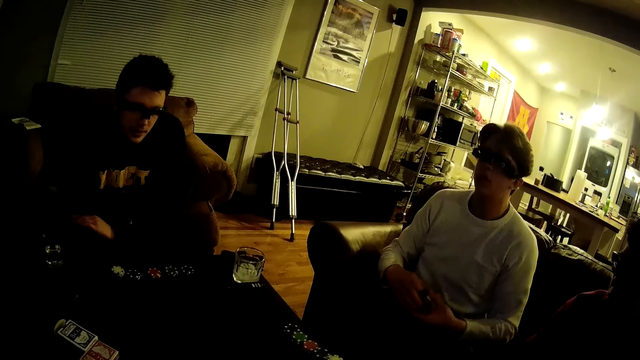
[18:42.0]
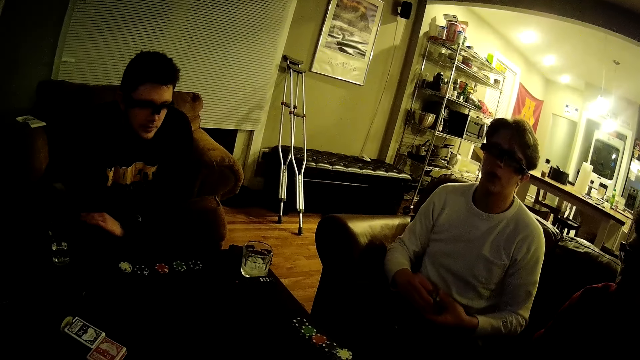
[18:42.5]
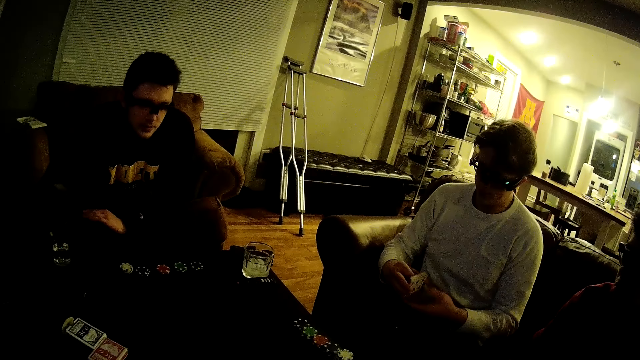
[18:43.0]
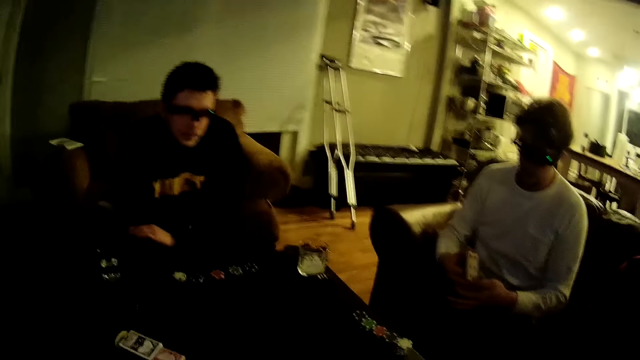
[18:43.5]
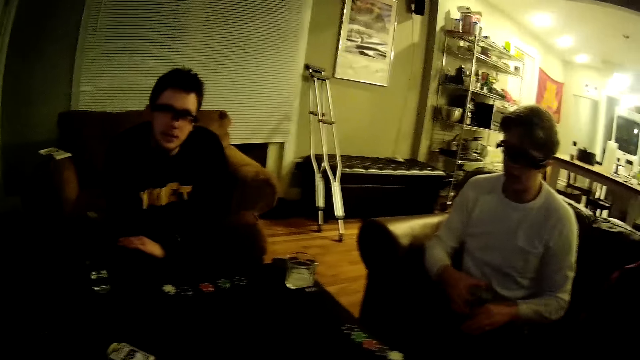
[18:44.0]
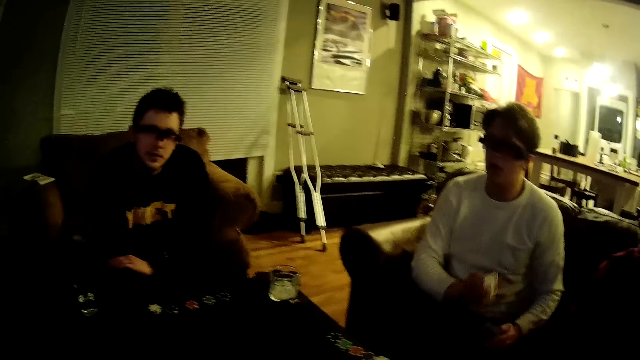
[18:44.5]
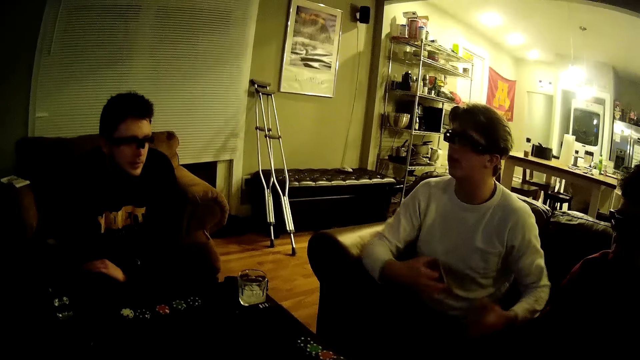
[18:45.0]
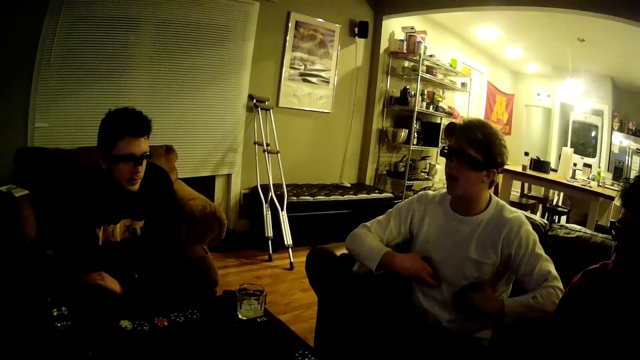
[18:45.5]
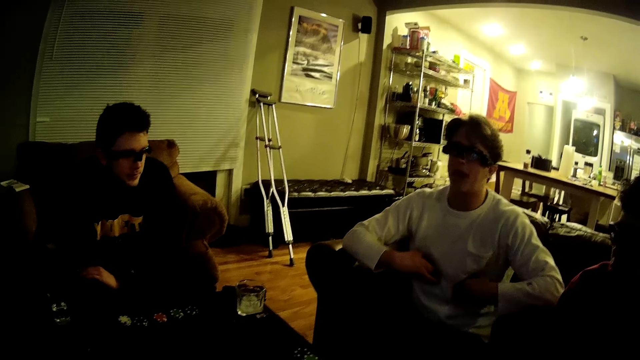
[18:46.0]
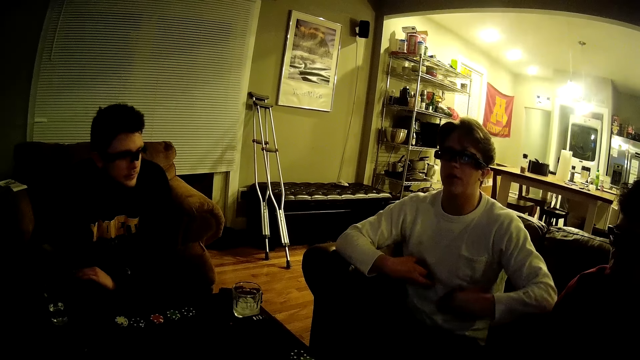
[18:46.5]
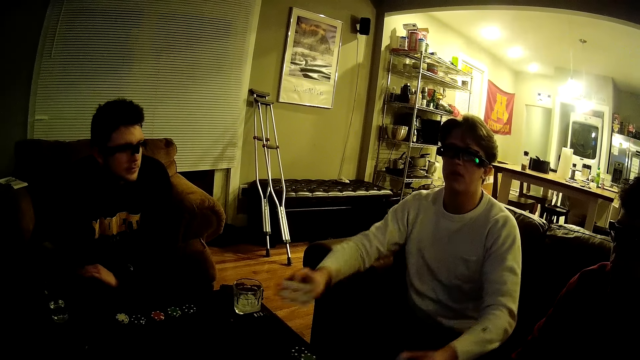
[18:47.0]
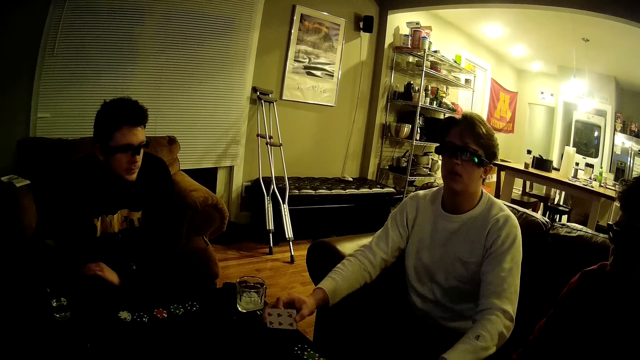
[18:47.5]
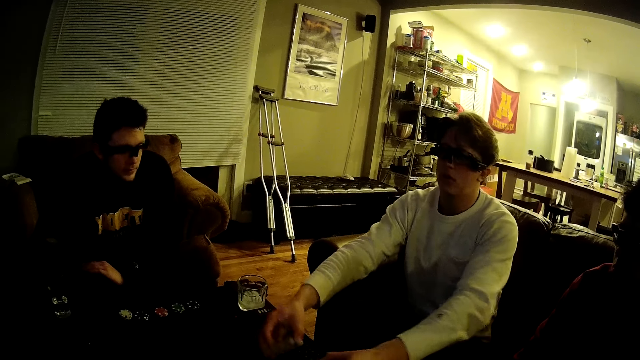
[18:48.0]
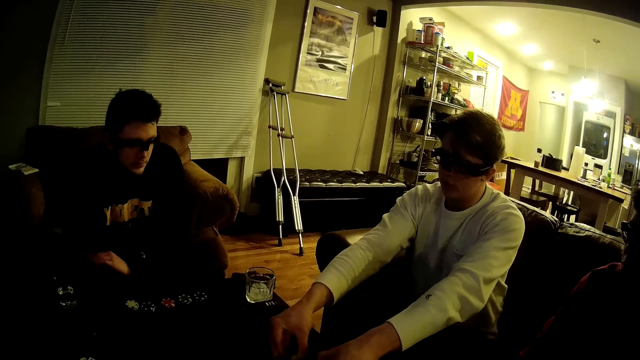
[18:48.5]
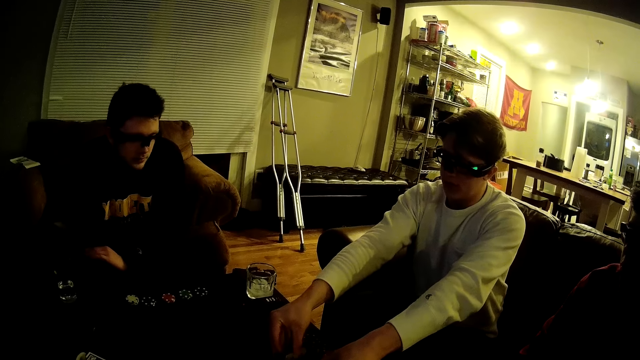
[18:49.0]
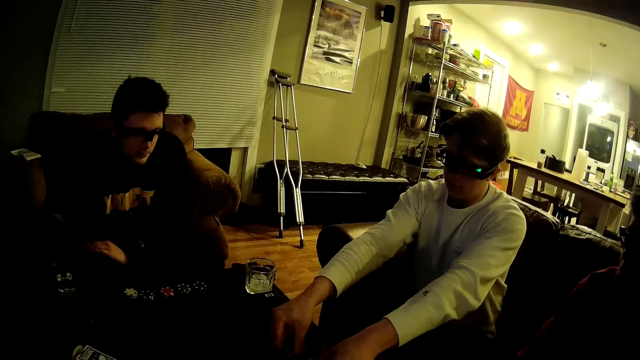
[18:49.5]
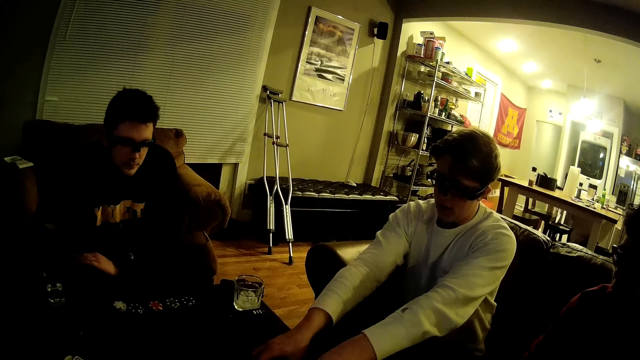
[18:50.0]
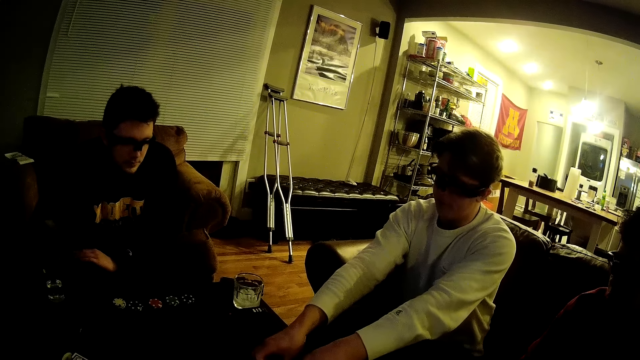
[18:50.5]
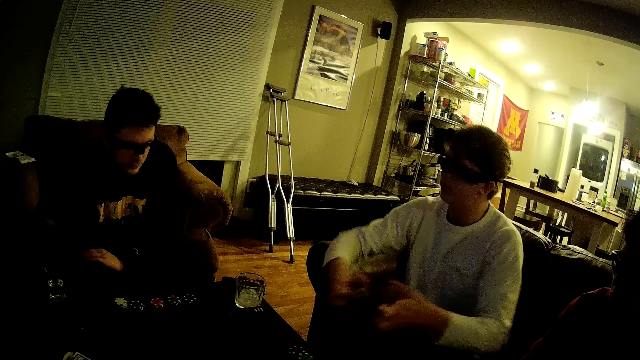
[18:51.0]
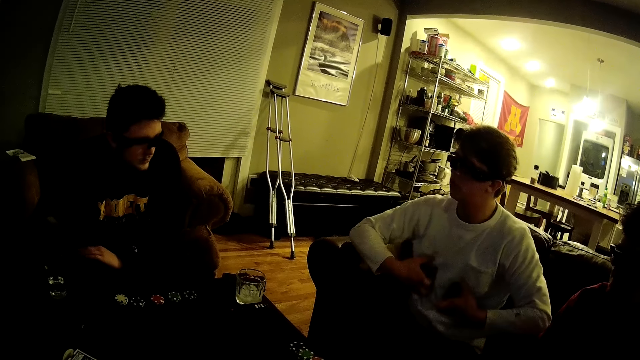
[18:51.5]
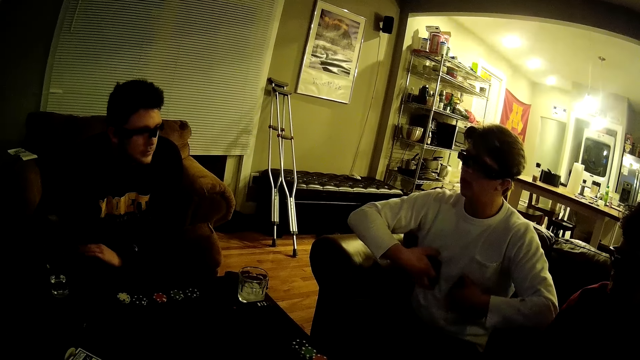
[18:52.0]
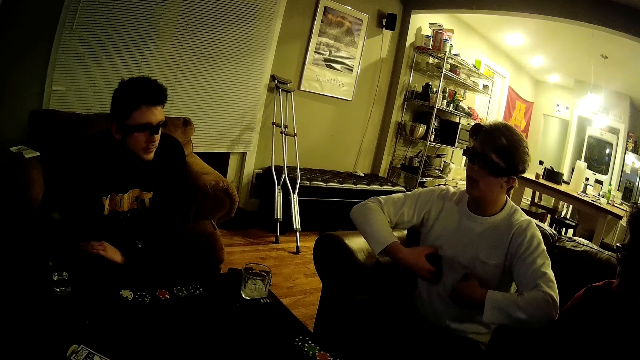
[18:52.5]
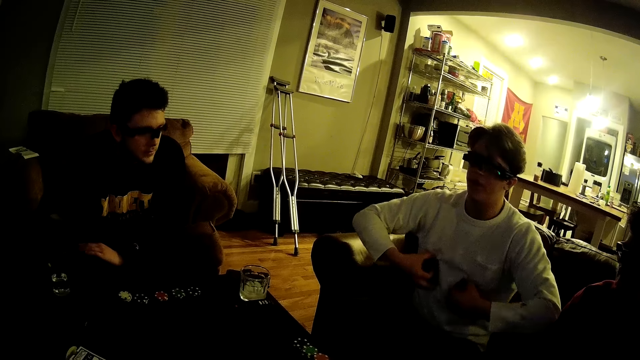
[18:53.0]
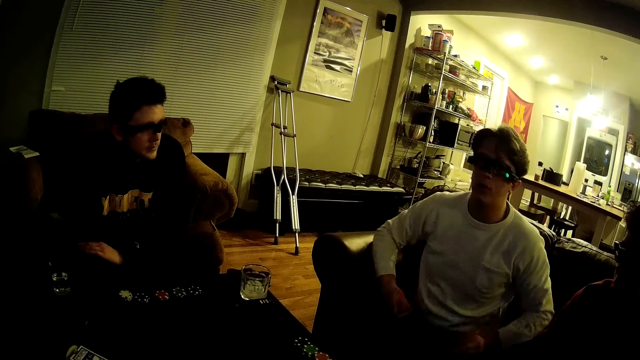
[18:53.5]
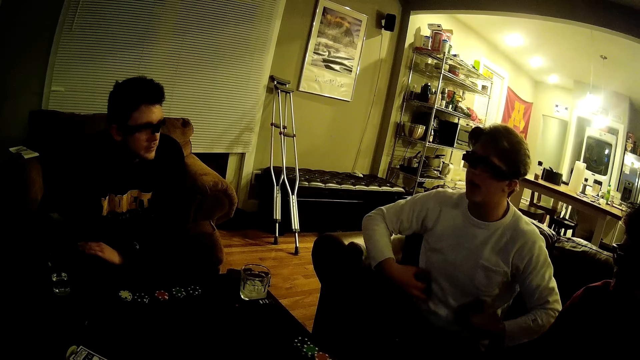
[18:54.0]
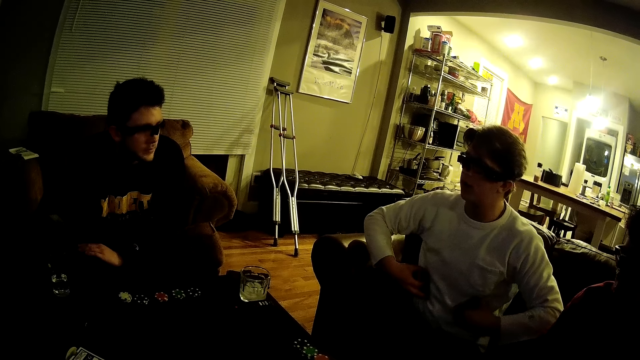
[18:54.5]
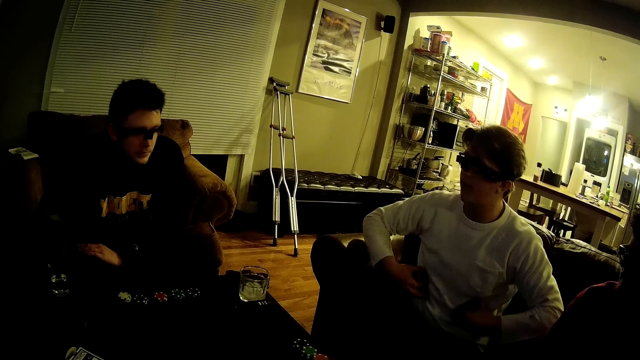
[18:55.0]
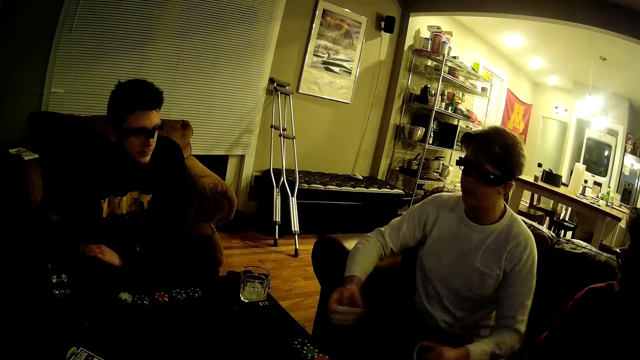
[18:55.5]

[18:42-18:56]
A man arranges cards.

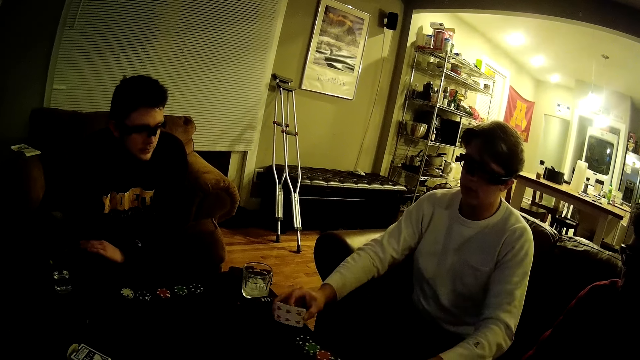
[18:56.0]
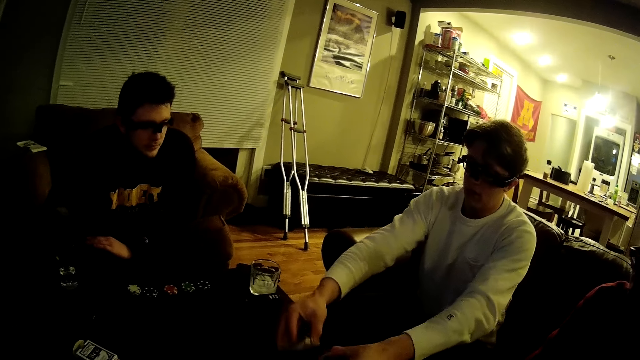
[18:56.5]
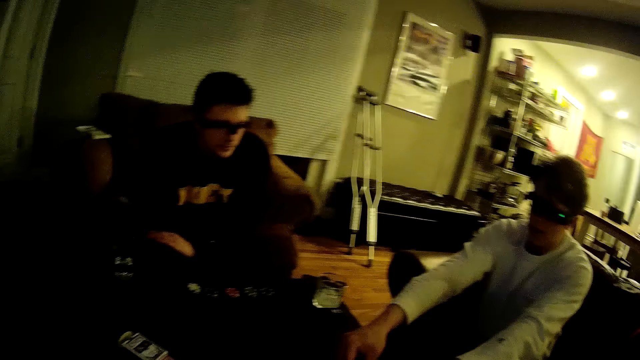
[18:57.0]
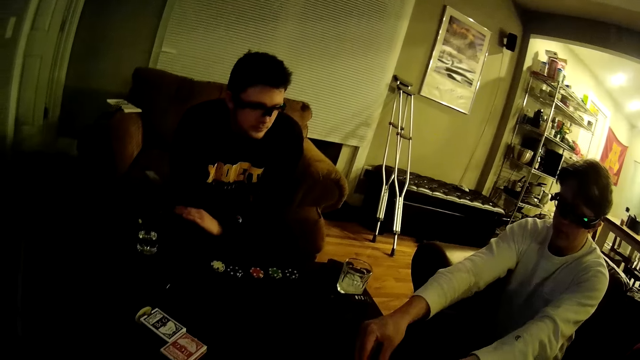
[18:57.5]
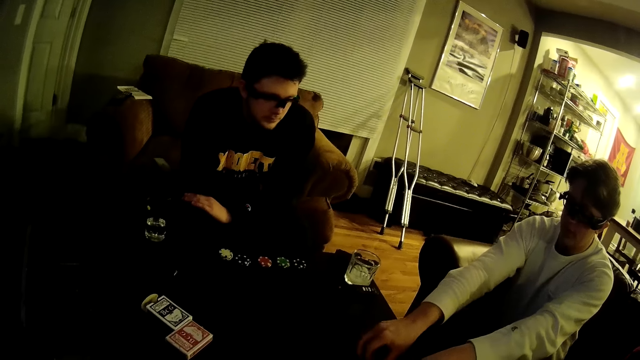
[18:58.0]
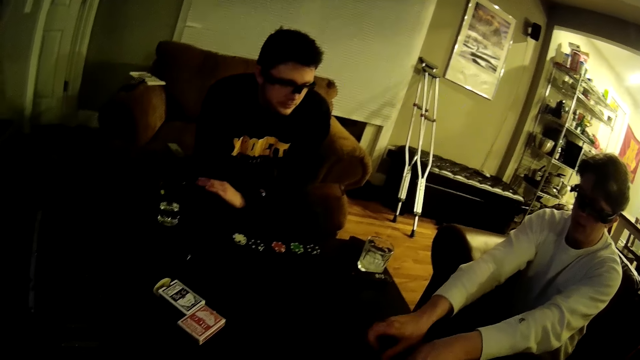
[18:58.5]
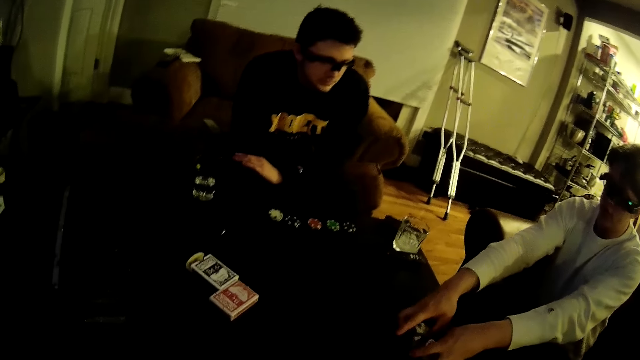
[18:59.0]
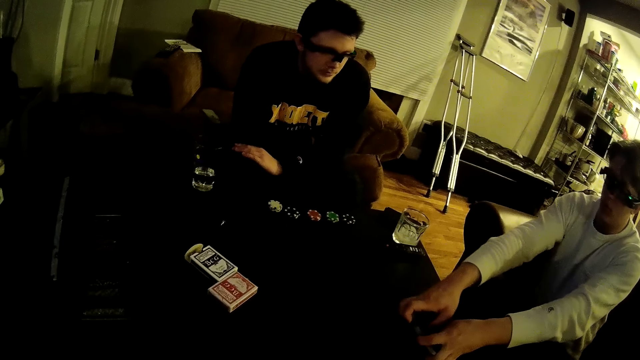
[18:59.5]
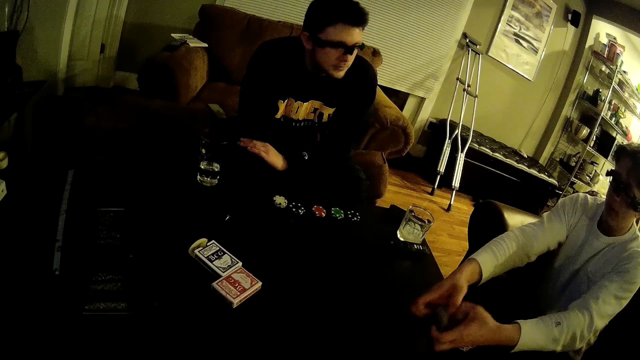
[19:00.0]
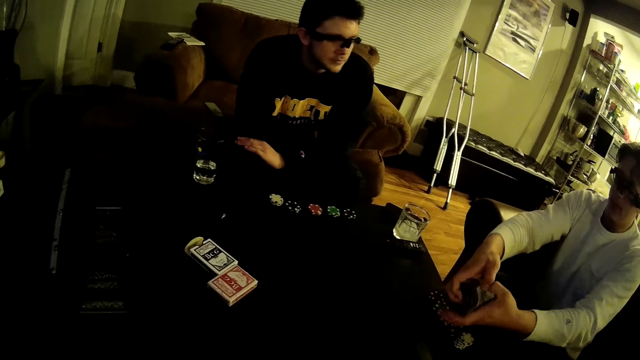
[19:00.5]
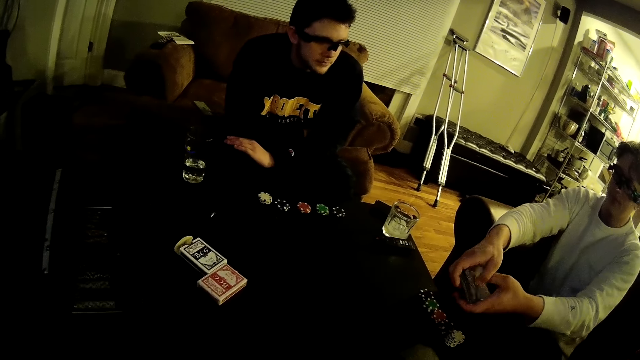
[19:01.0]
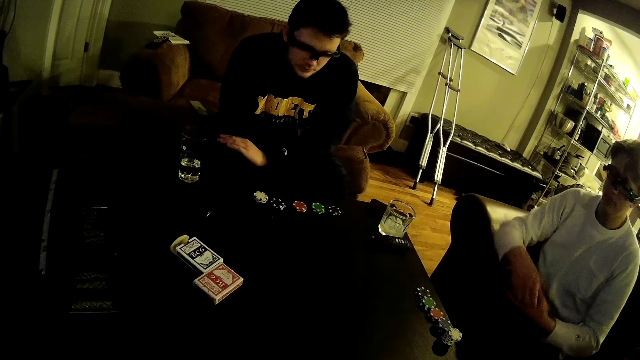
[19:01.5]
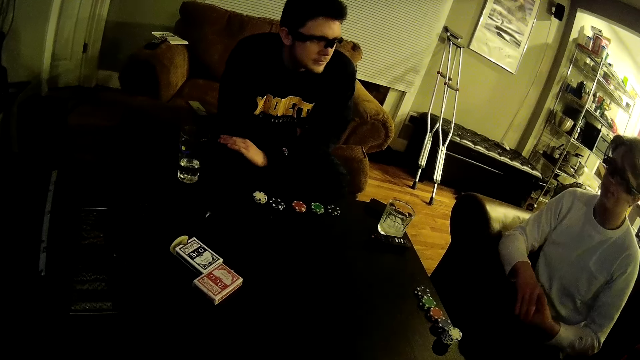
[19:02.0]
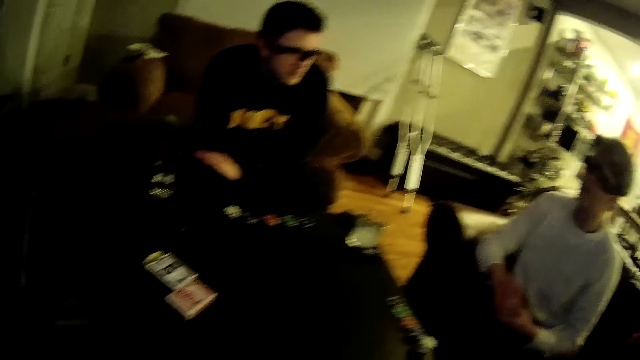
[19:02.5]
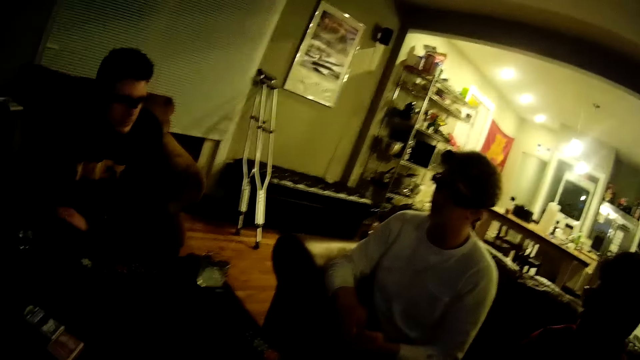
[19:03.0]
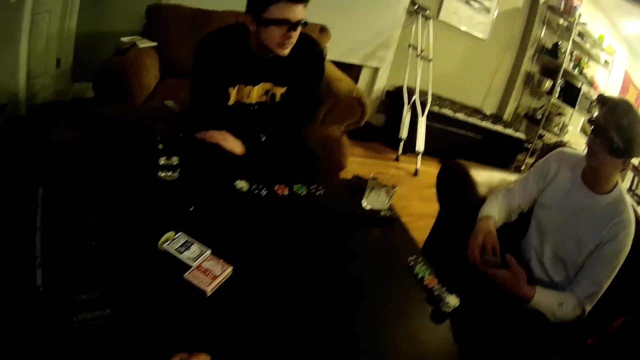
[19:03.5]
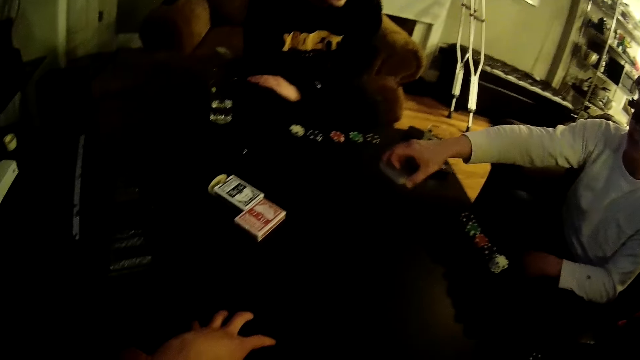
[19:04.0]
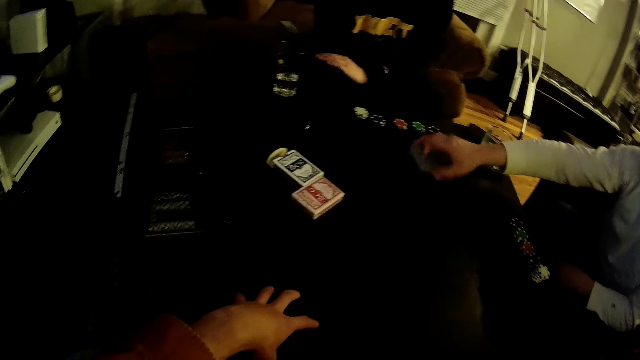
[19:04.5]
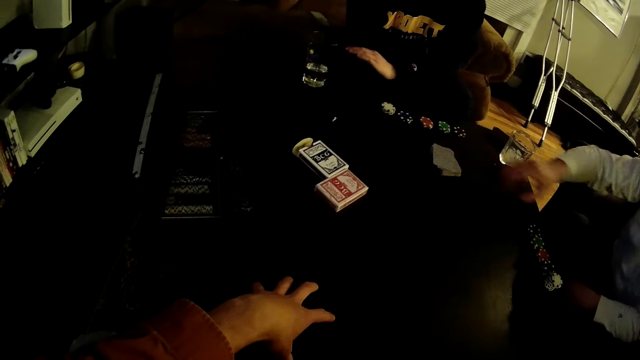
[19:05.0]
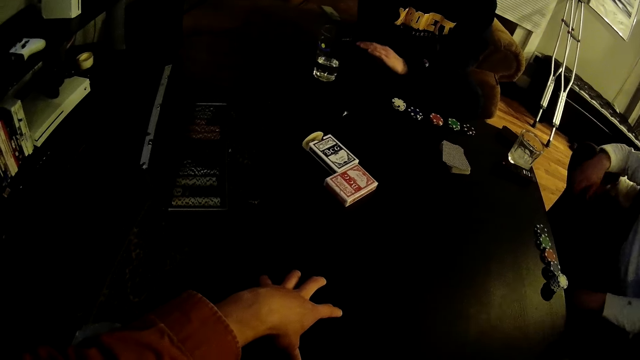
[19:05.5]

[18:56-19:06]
A man drops the cards on the table.
